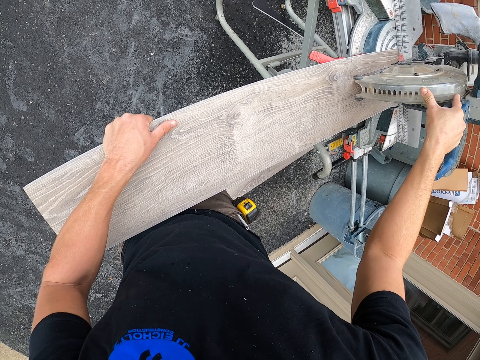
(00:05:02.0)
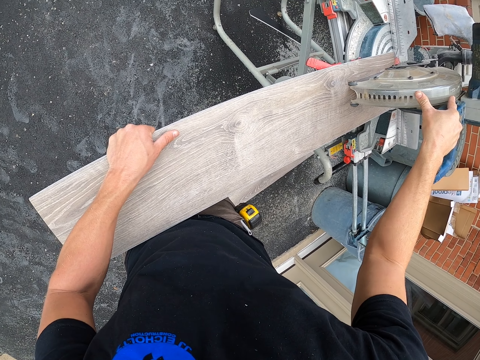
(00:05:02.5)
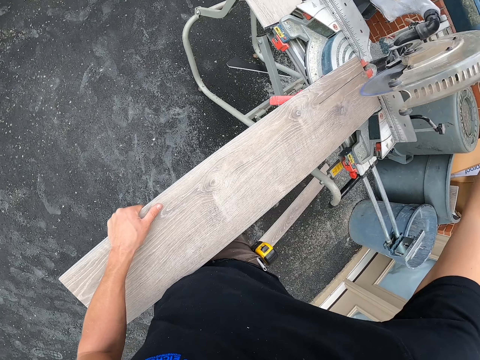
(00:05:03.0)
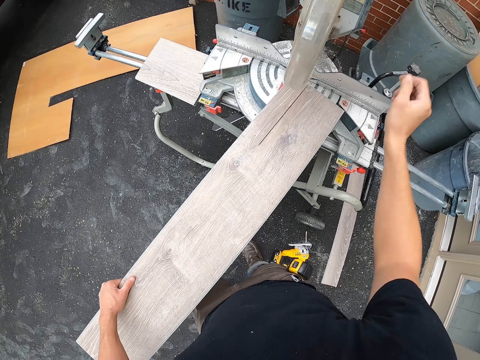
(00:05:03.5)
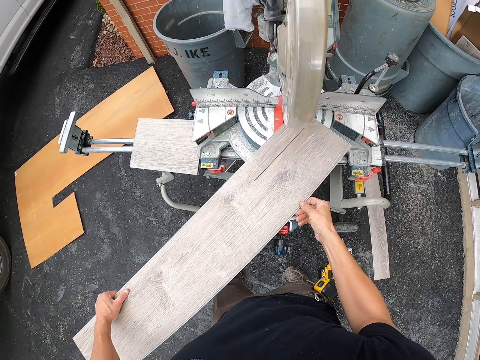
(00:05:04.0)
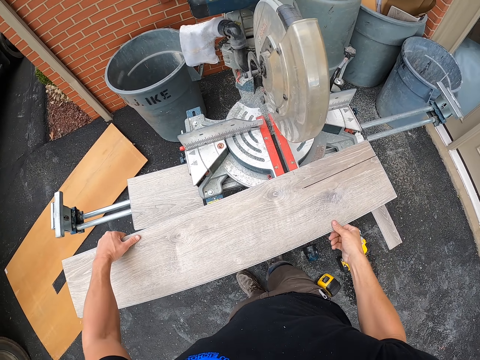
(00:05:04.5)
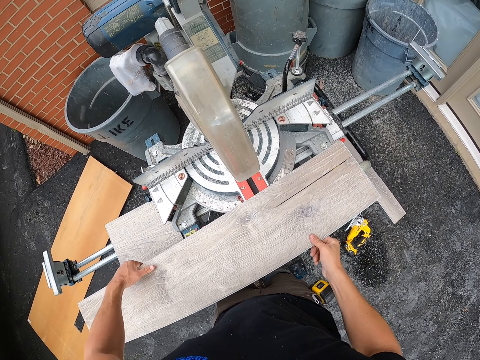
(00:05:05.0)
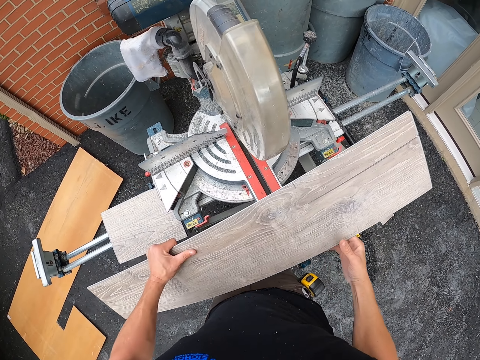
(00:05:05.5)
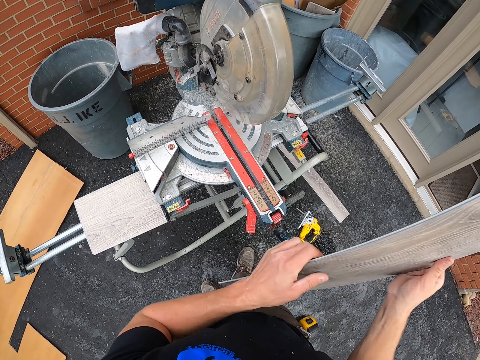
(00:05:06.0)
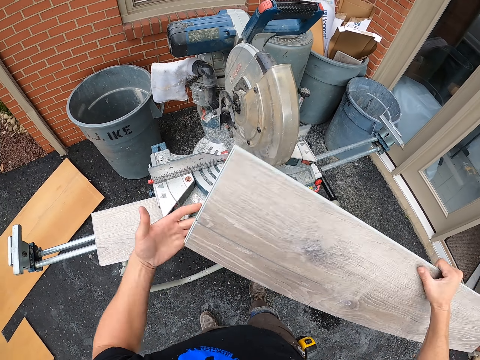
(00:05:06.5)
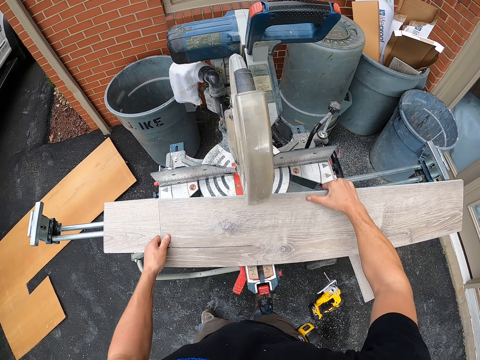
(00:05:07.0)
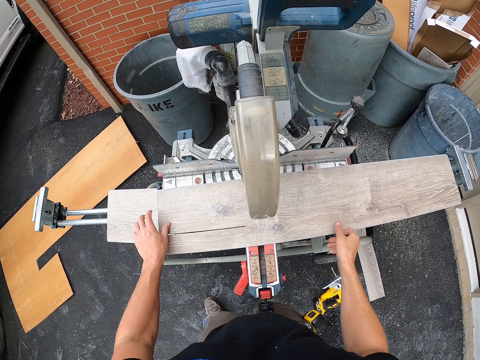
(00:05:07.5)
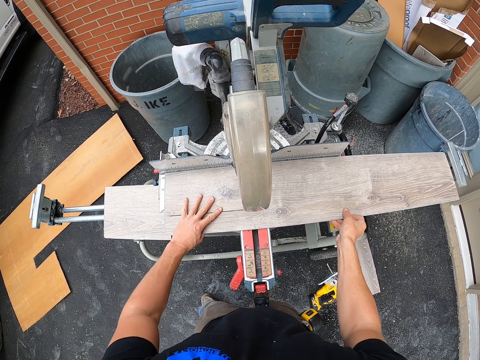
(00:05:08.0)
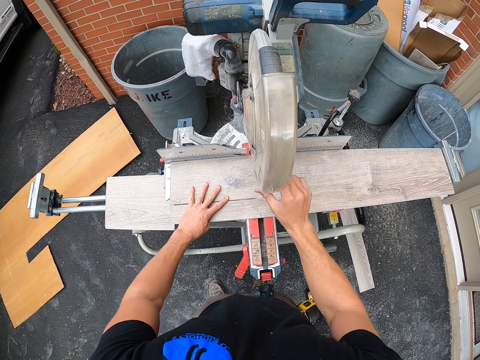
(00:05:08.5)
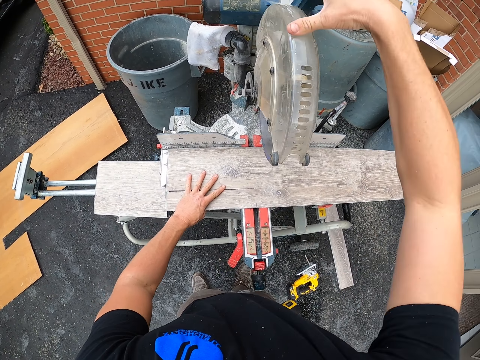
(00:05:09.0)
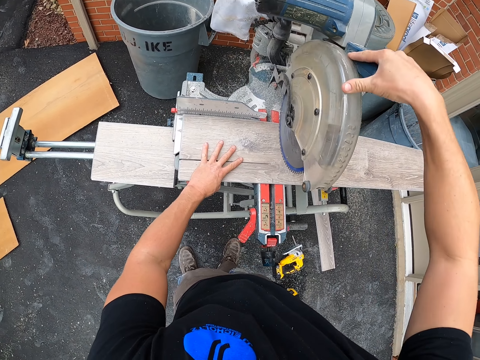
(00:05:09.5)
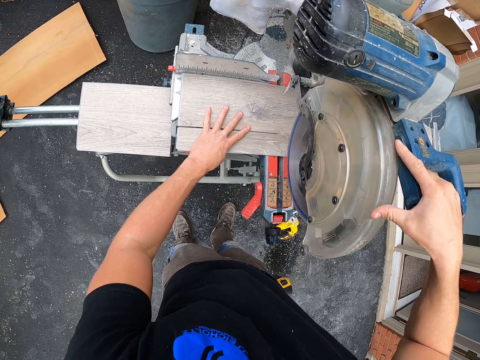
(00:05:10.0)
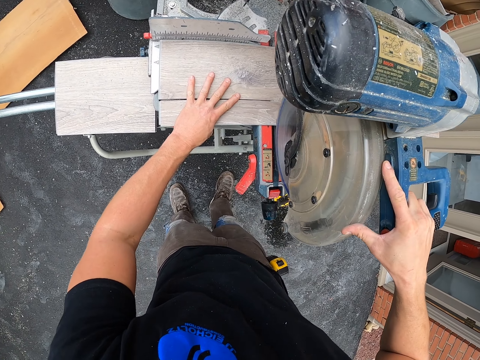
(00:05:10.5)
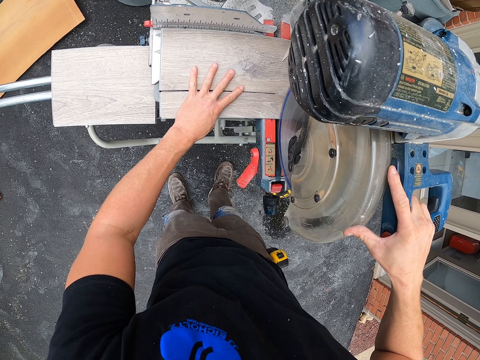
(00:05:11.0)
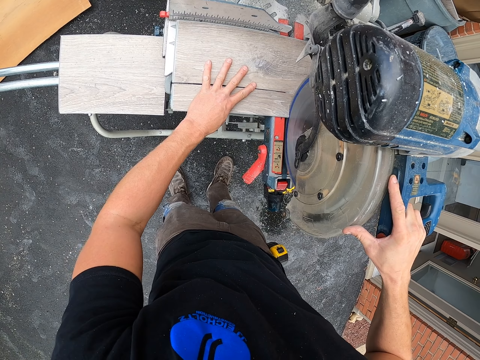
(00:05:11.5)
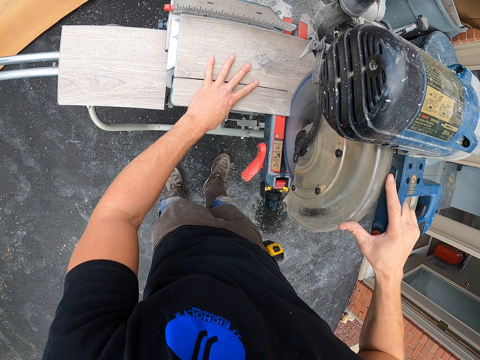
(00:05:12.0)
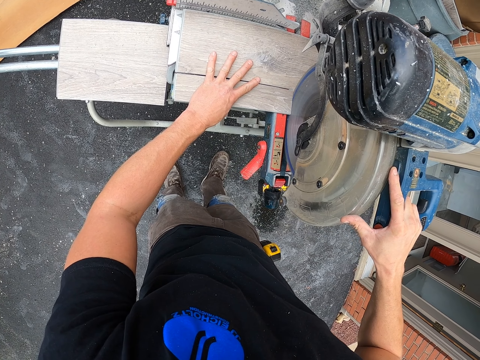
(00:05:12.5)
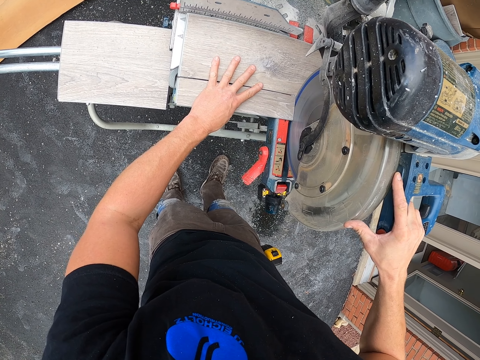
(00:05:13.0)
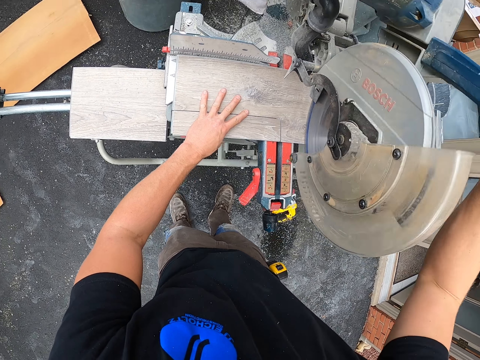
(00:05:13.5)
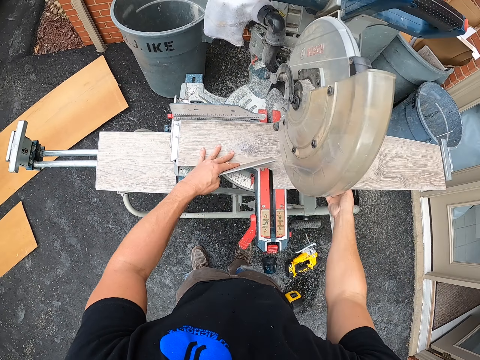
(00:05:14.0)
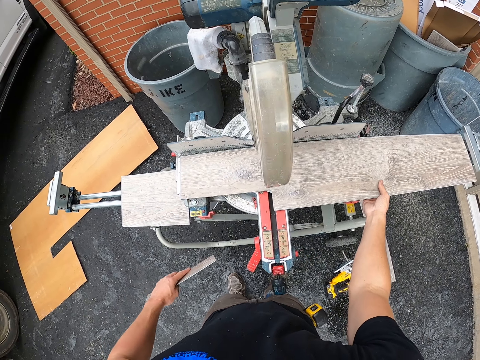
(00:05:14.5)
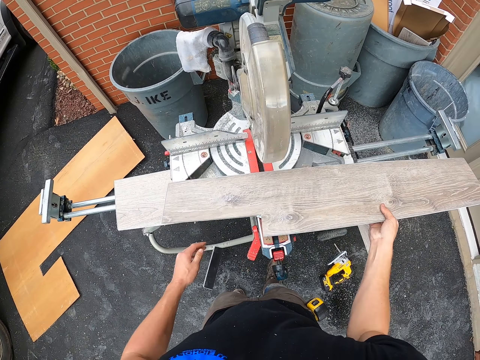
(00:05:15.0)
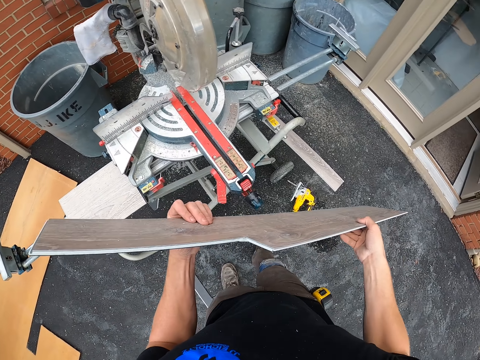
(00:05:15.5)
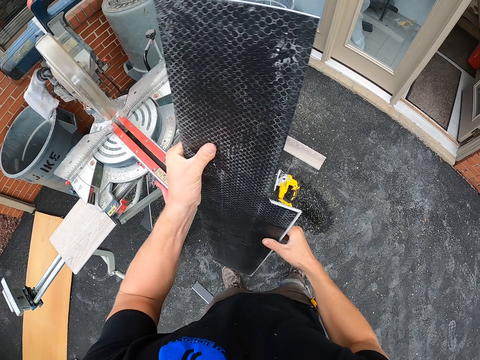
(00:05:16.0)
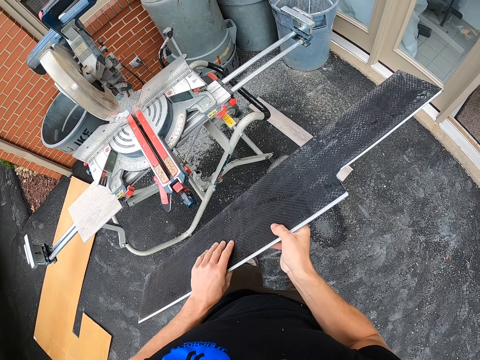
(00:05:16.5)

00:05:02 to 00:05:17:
The camera wearer adjusts the wood cutter machine. They position the wood on the wood cutting machine. They turn the wooden tile. They cut the piece of wood. They adjust the wood cutter machine. They cut the wooden tile with the wood cutter machine. They adjust the wood cutter machine. They pick the piece of wood. They drop the wooden tile piece on the ground. They turn the wooden tile. They pick the wood.

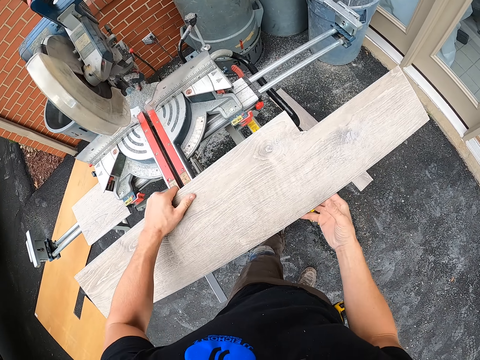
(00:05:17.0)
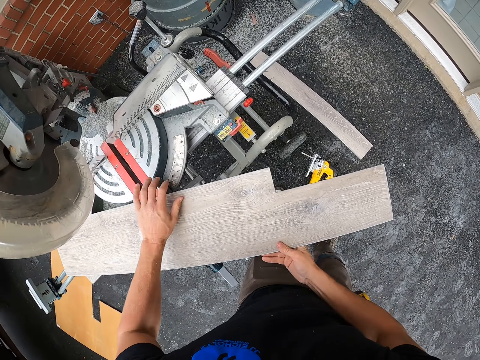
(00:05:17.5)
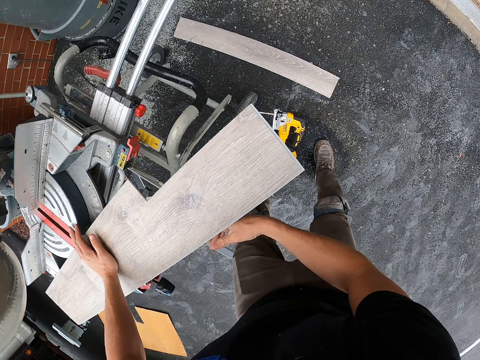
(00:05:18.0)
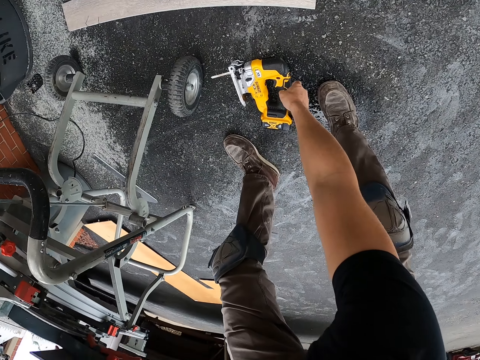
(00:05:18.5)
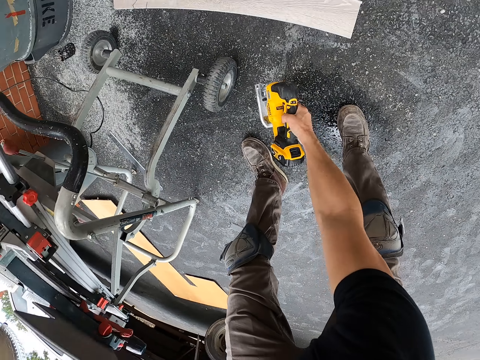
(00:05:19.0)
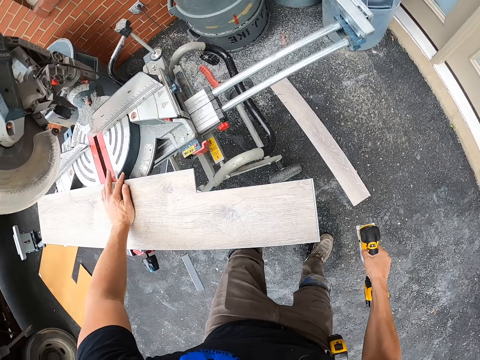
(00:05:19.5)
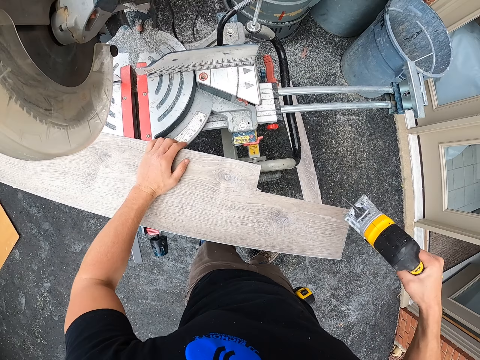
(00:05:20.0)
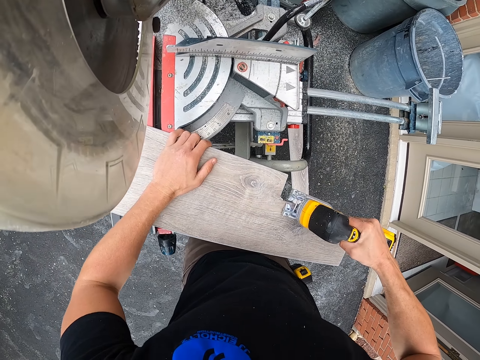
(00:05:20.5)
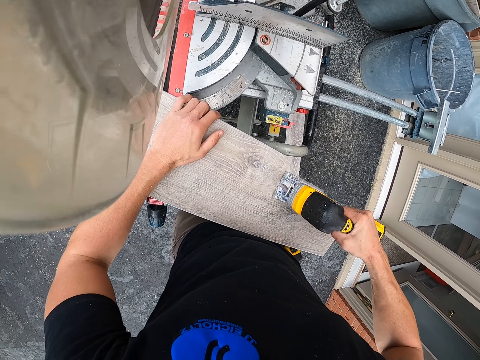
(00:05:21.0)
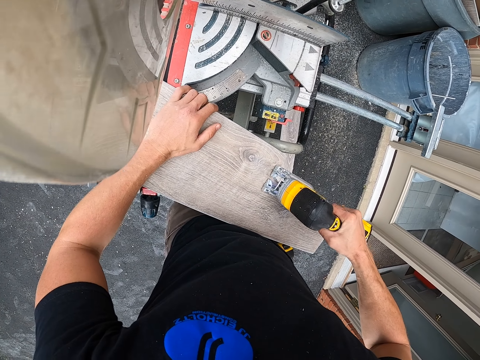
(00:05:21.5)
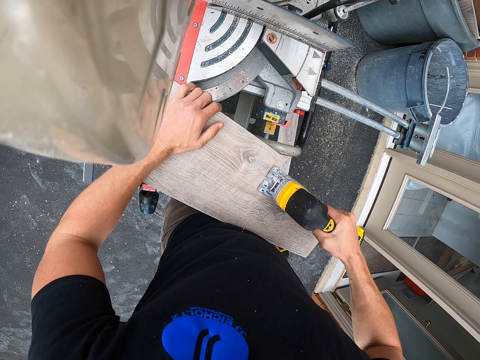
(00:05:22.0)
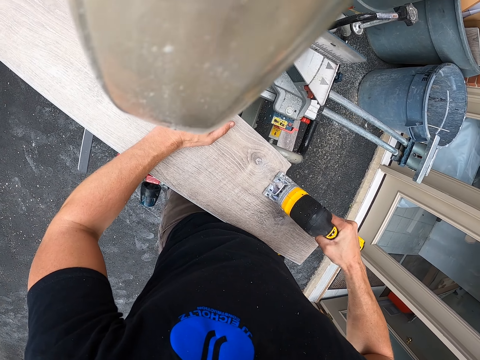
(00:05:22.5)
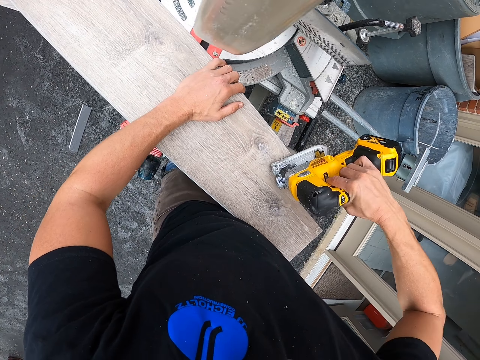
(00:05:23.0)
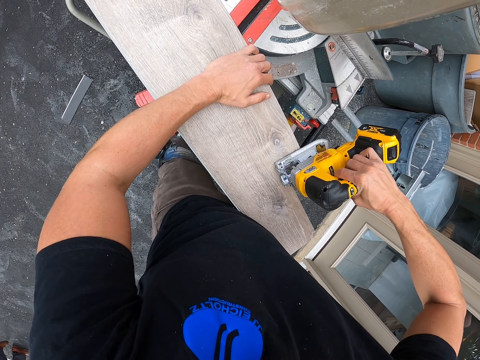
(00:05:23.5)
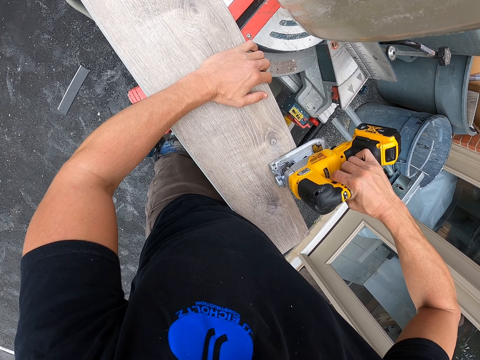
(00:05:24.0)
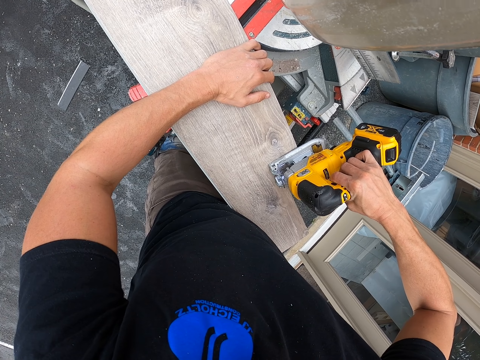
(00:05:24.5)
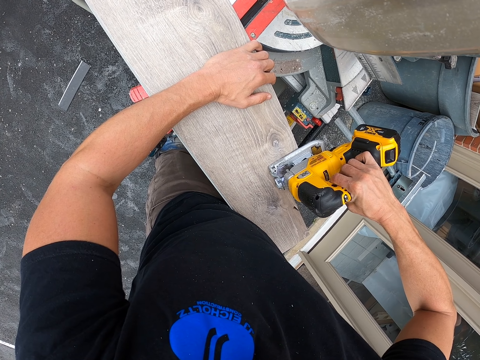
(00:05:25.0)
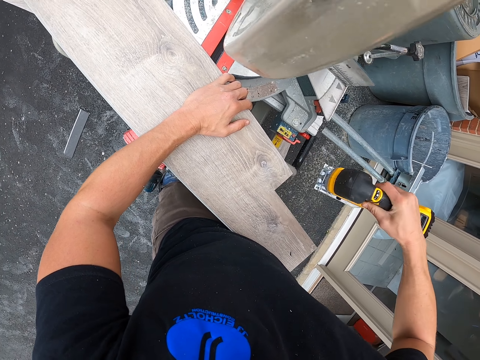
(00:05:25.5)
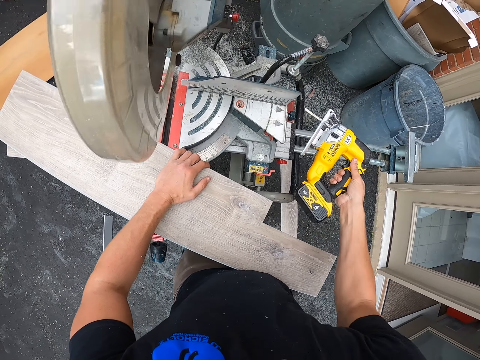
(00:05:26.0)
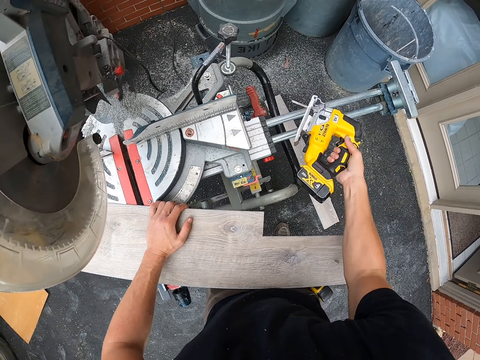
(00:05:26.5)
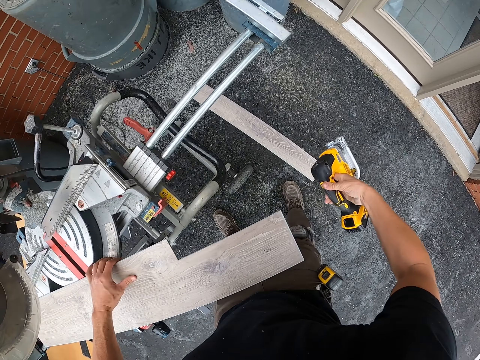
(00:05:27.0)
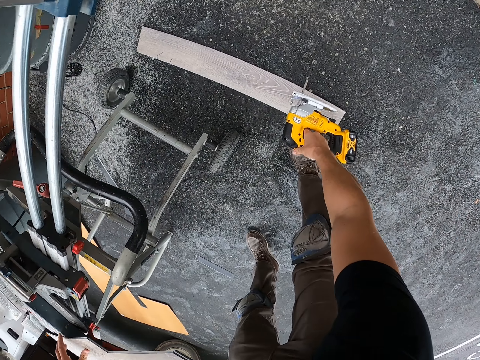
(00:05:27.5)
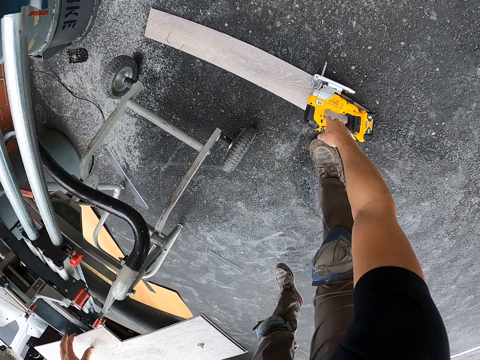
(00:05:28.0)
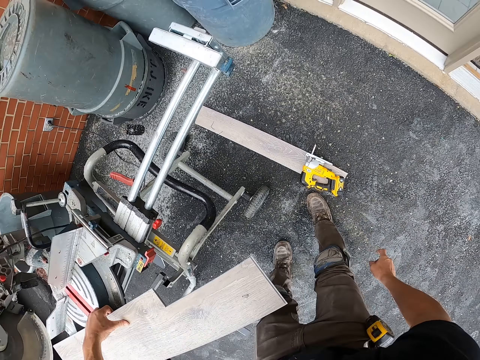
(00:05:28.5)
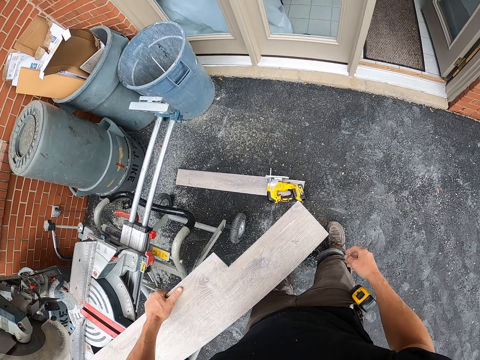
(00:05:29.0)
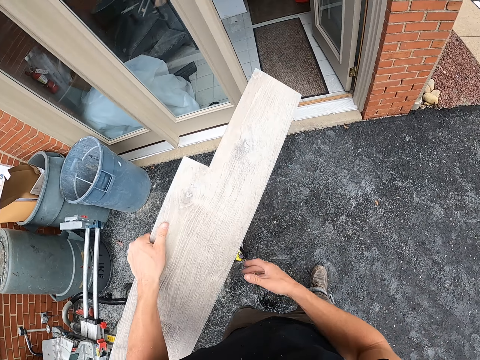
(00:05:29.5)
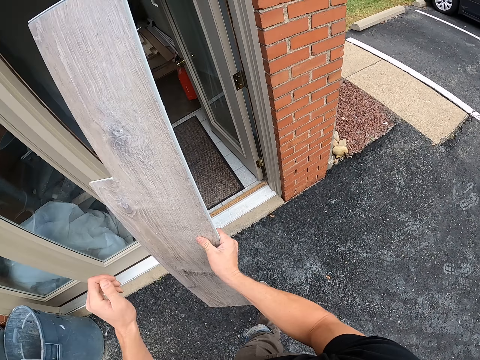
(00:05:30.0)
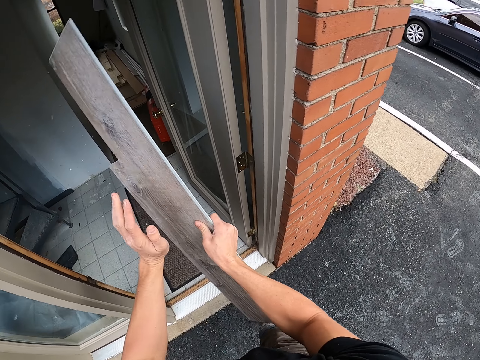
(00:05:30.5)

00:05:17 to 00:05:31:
The camera wearer puts the wood on the wood cutting machine. They pick the drilling machine from the ground. They drill the wooden tile with the drilling machine. They cut the piece of wood. They put the drilling machine on the ground. They remove the wooden tile from the wood cutter machine. They walk to the house with the wooden tile.
